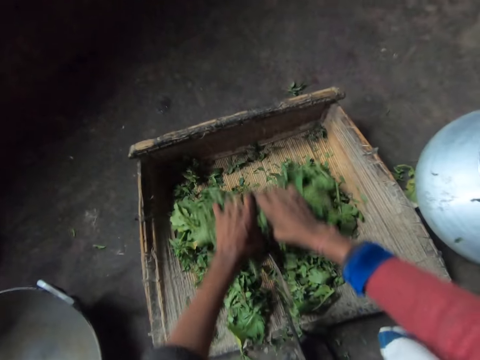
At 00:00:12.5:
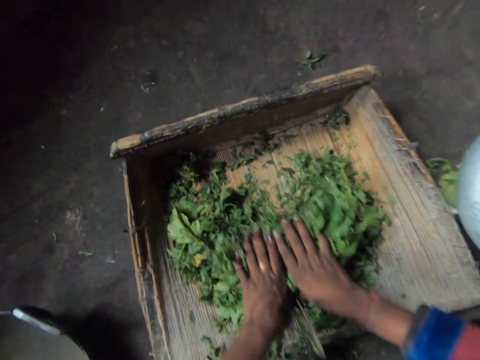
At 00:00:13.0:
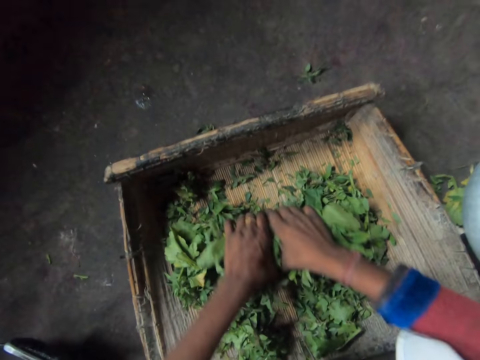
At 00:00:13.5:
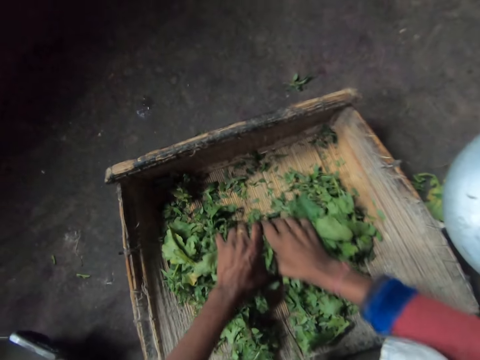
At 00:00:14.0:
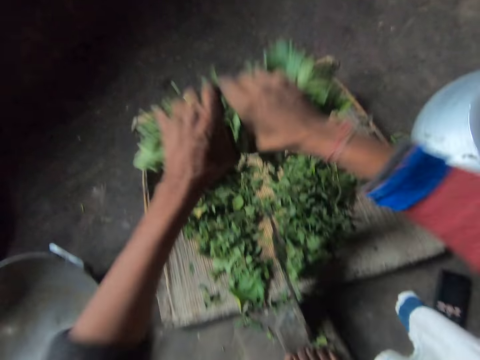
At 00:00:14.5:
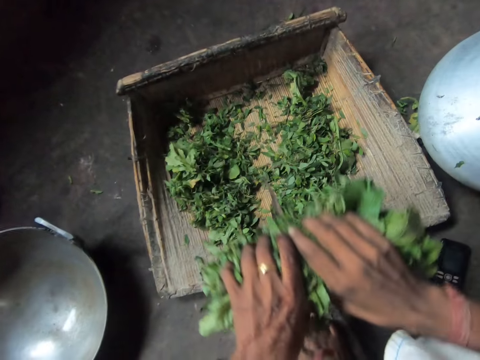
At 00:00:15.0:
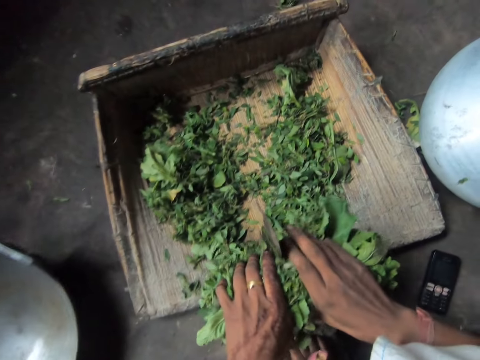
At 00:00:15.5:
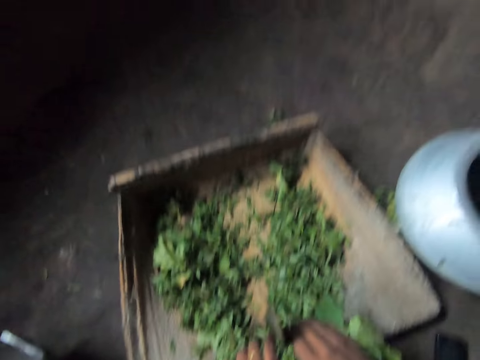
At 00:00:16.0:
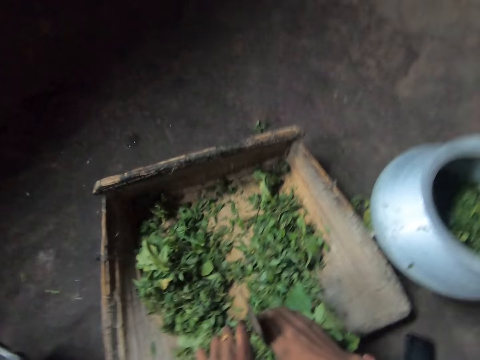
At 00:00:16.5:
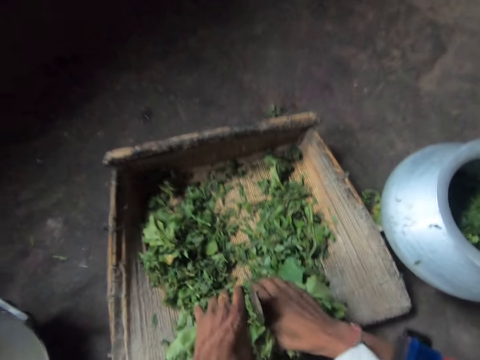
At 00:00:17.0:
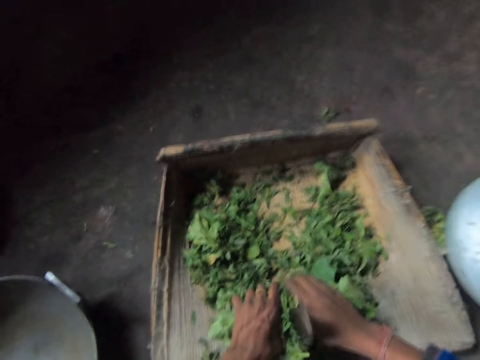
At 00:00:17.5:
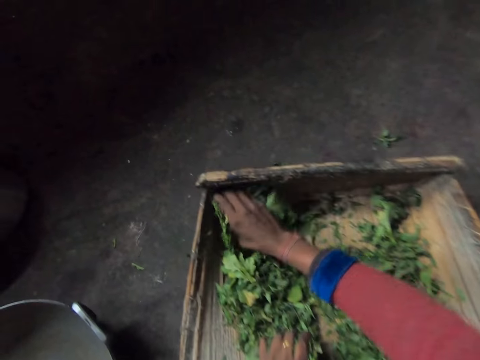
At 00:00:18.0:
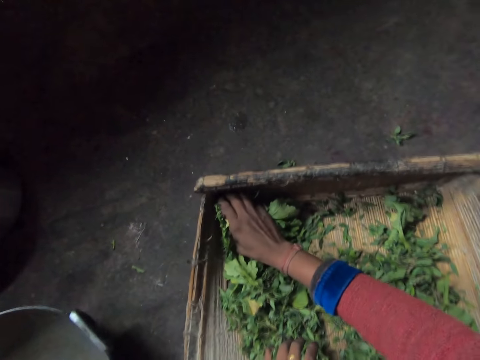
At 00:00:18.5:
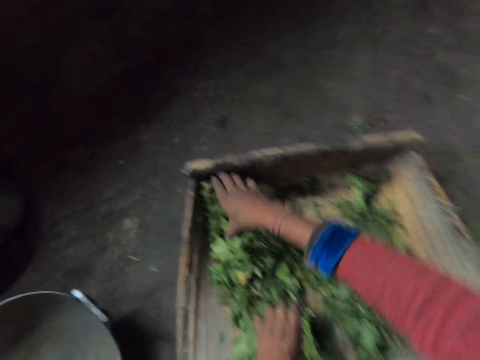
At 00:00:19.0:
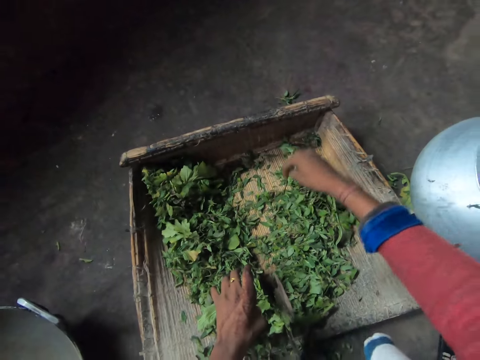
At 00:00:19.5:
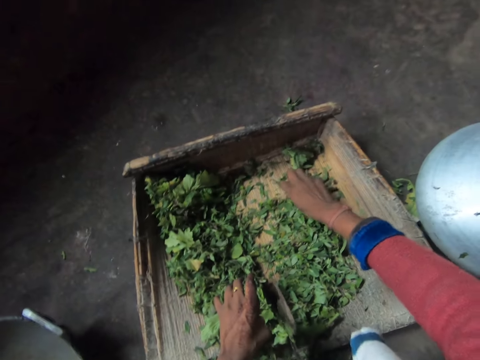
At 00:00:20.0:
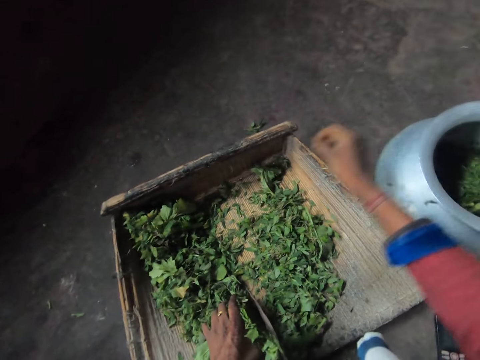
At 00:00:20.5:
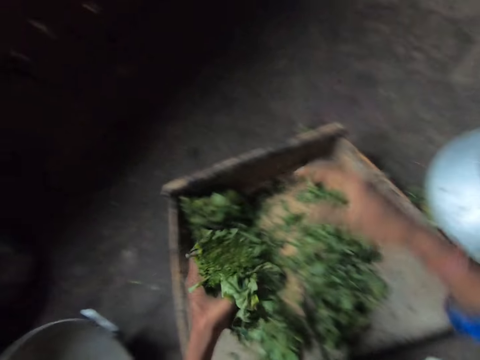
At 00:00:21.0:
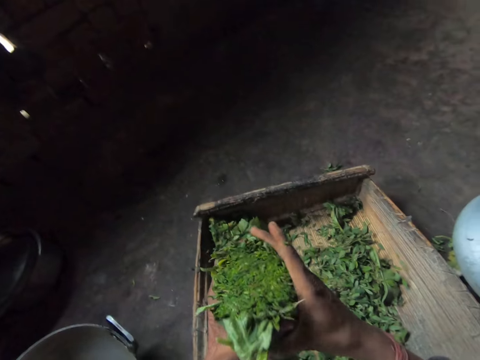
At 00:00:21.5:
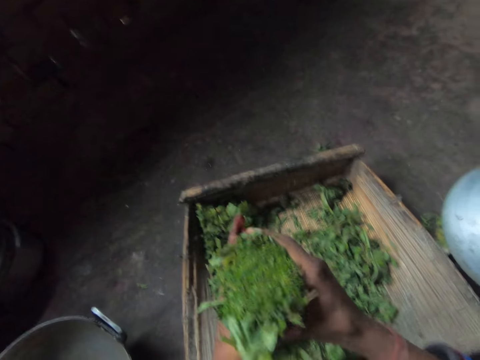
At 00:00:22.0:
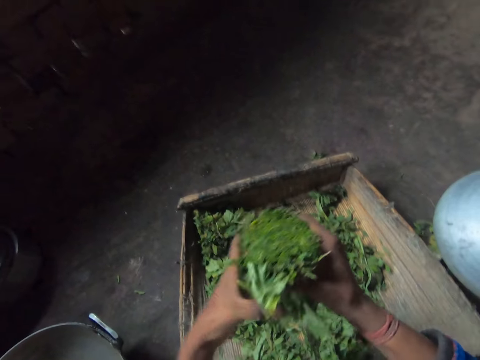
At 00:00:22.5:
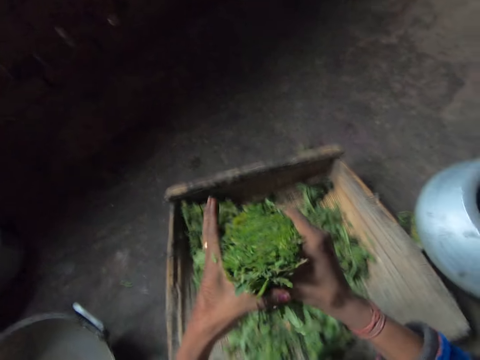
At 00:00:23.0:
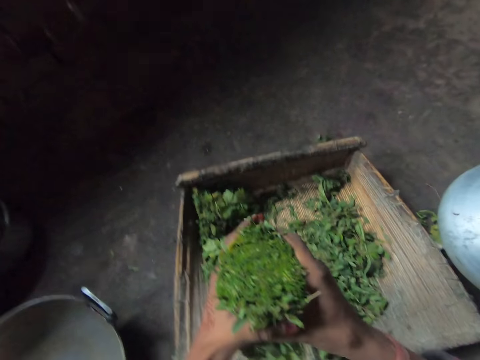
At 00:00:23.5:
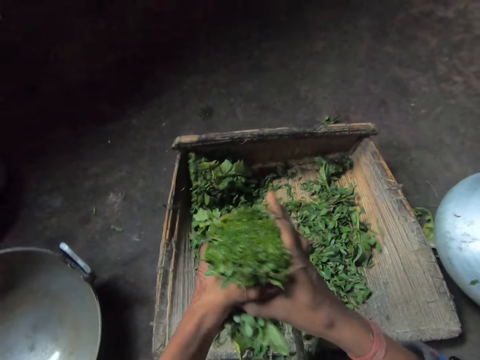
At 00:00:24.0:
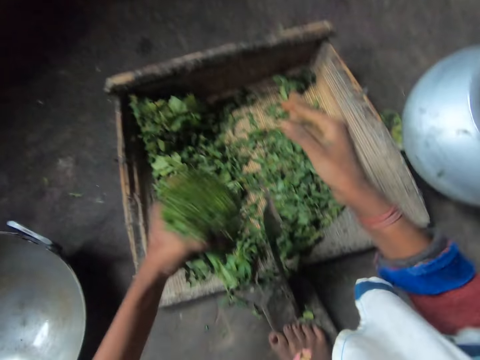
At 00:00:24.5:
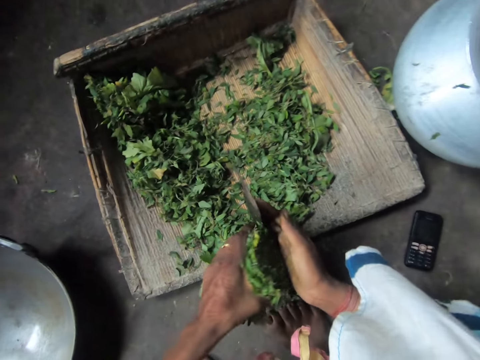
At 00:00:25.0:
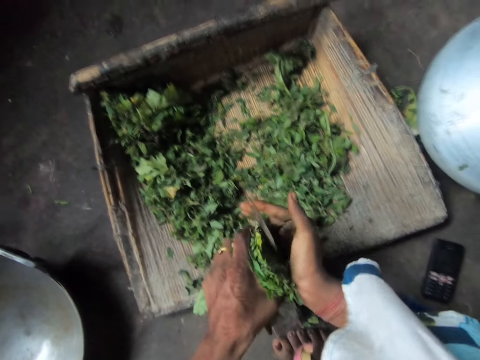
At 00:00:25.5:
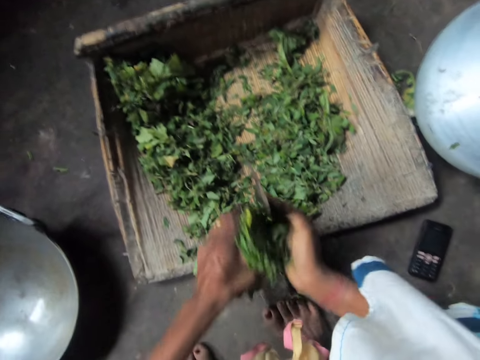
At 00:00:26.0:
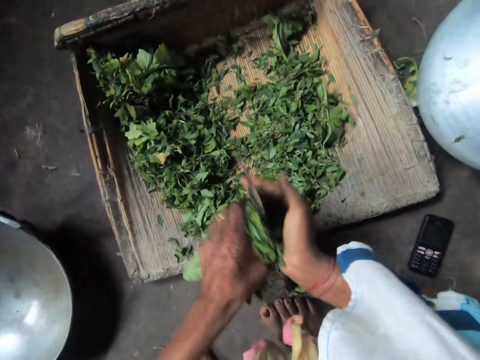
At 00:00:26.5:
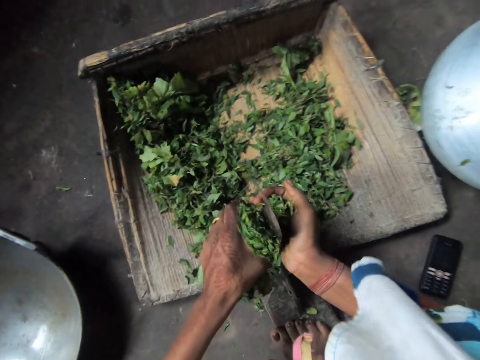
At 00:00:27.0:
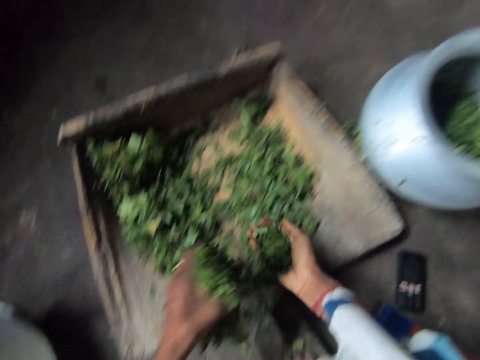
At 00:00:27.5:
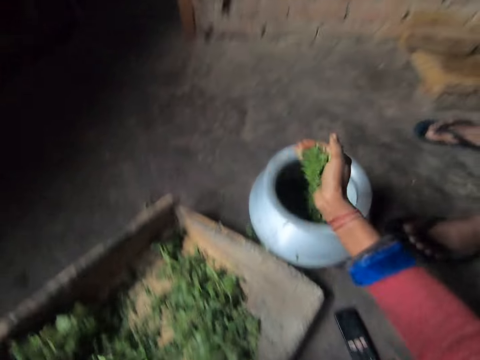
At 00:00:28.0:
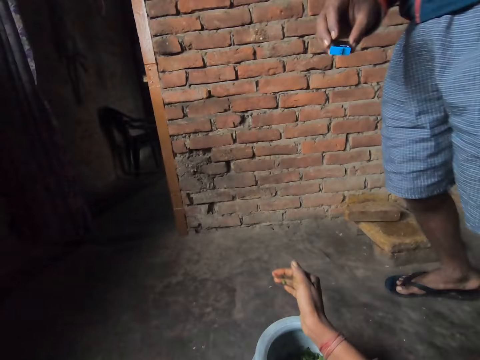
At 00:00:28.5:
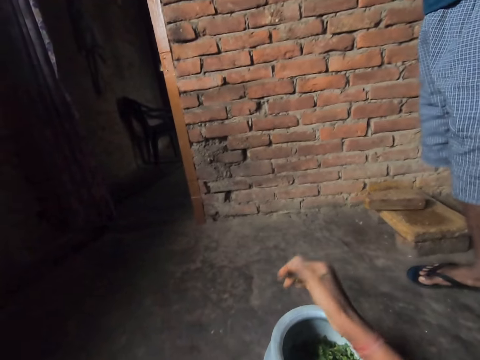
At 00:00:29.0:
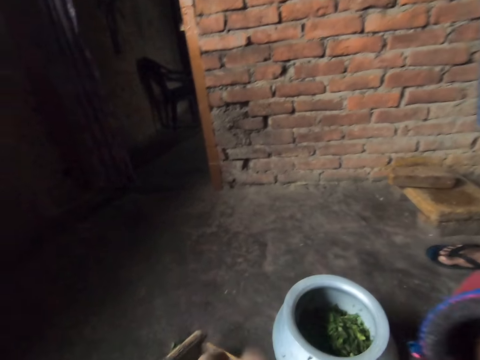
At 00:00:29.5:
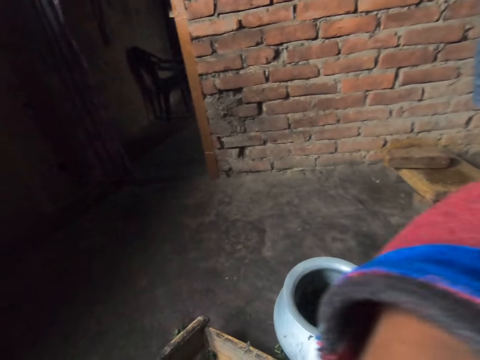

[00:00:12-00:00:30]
The camera wearer carries vegetables from the chopping board. She cuts the vegetable with a kitchen axe attached to the chopping board. She drops part of the vegetables on the chopping board, removes dirt from the chopping board, and drops the dirt on the ground. She sets the vegetables in her hand. She cuts the vegetables with the kitchen axe attached to the chopping board. She puts the chopped vegetables into a clay pot or metallic pot. The man stands beside the camera wearer.

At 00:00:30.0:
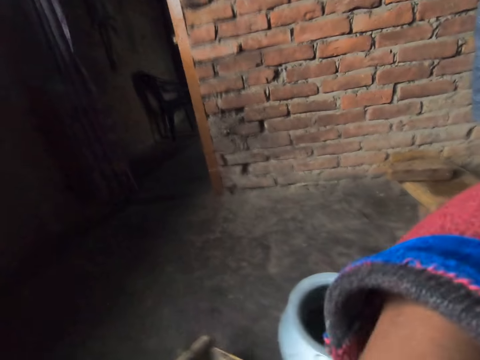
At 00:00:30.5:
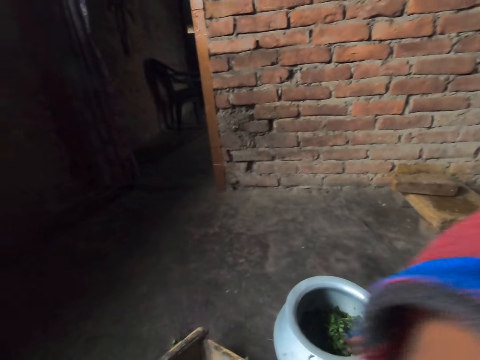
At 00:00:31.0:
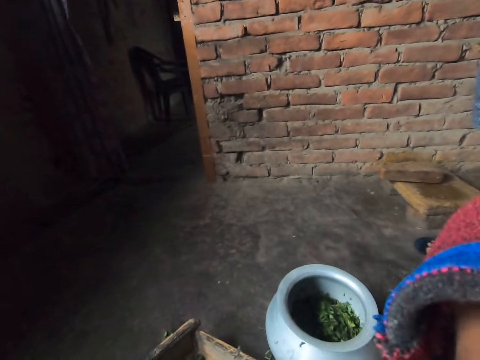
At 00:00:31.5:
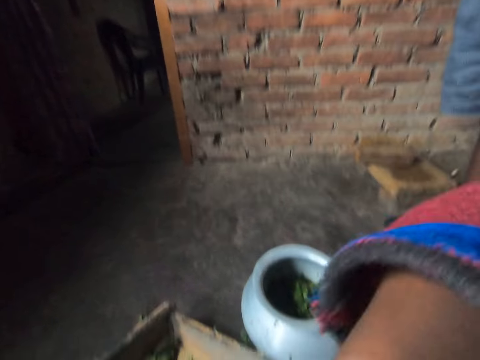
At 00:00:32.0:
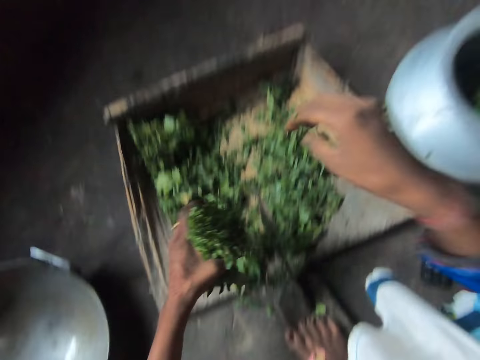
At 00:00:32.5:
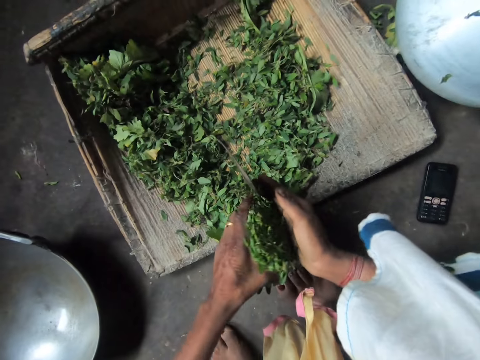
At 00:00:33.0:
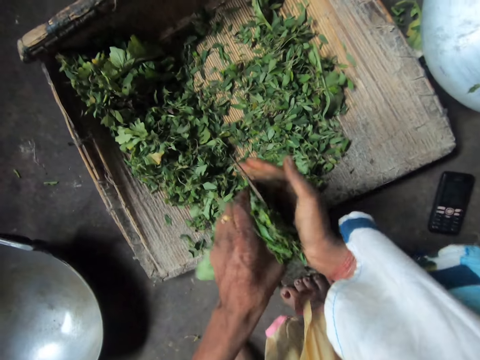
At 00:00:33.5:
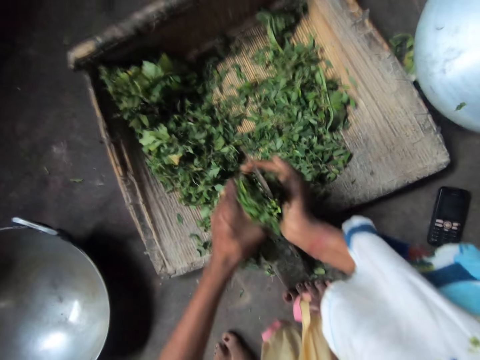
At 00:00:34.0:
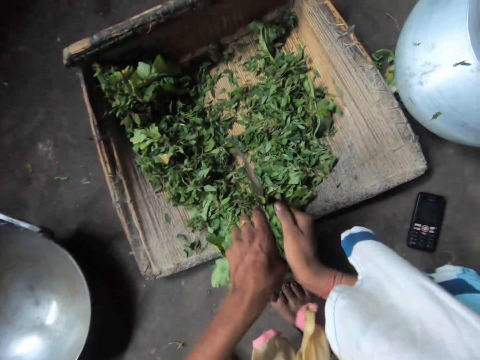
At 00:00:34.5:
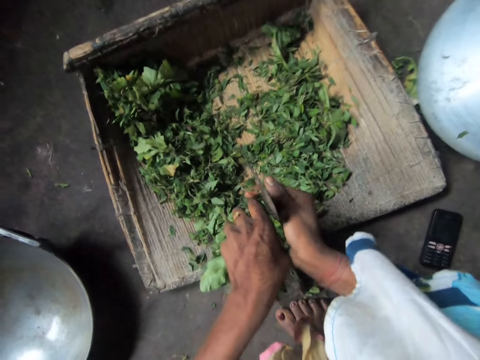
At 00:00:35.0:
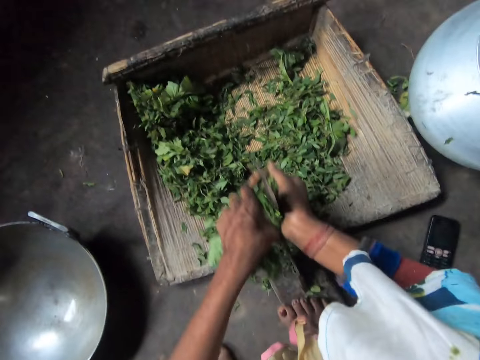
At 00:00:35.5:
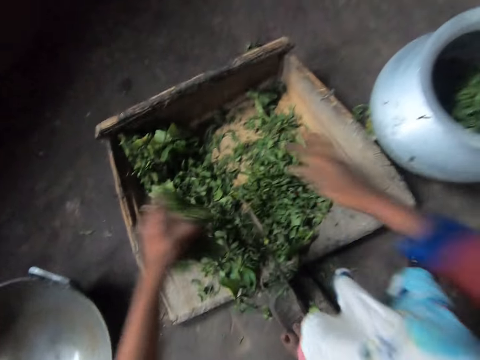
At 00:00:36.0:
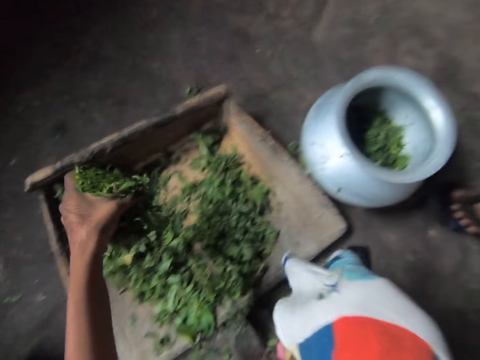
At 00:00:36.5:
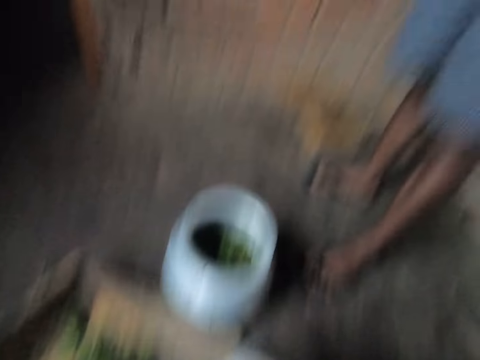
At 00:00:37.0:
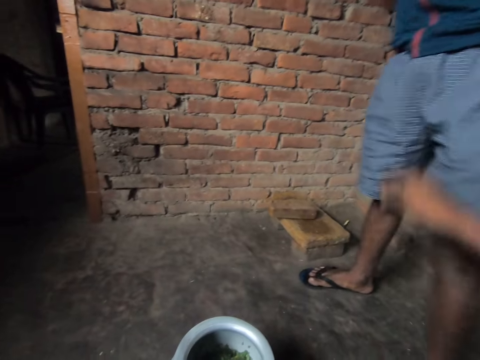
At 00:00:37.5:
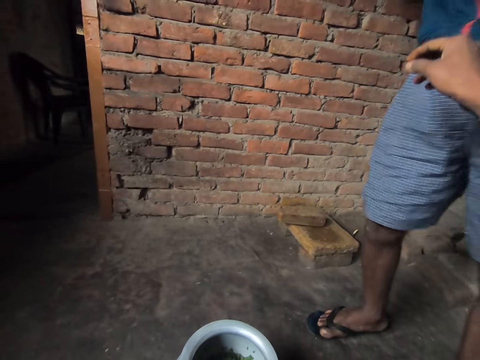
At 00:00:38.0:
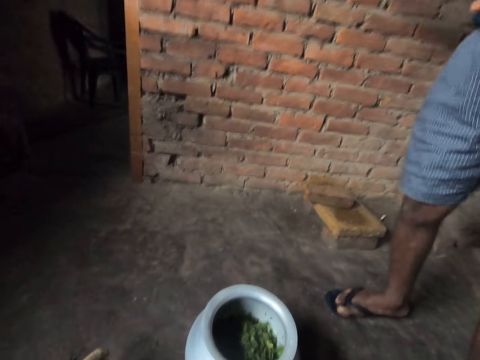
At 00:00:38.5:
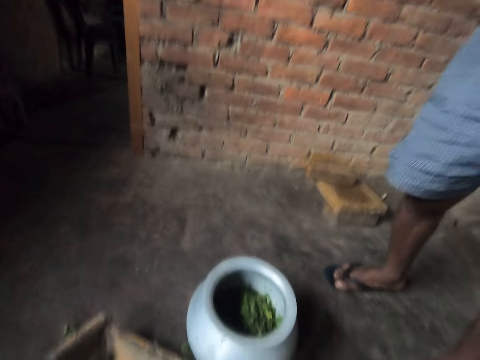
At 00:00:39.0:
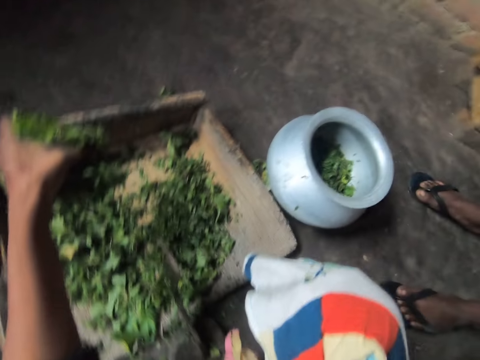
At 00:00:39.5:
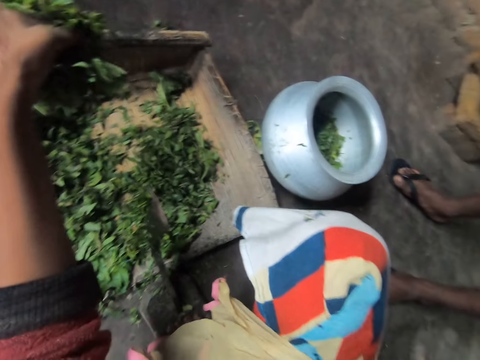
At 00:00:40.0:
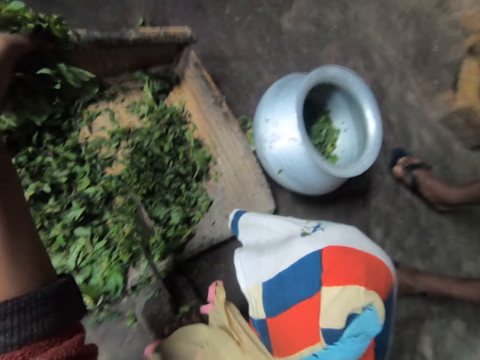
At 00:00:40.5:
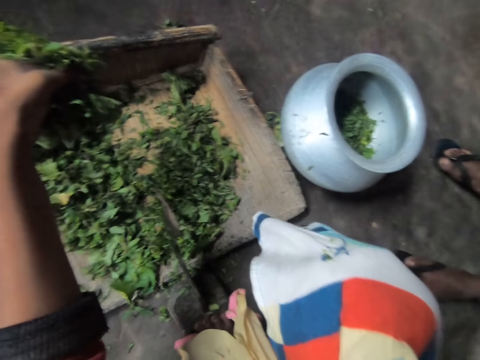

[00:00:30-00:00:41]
The camera wearer resumes cutting the vegetables or green leaves with the kitchen axe attached to the chopping board. They drop the green leaves on the wood structure. They collect a phone from the man.
